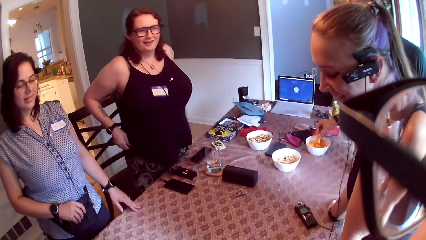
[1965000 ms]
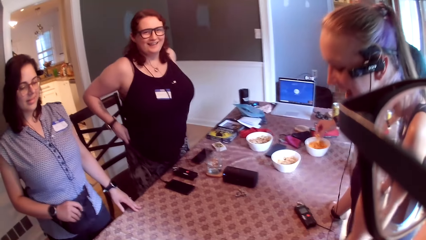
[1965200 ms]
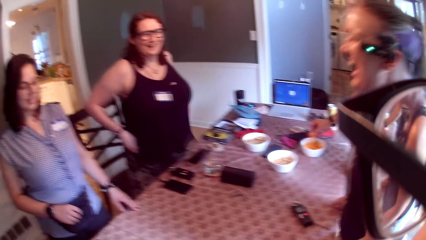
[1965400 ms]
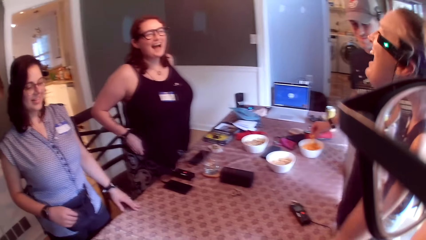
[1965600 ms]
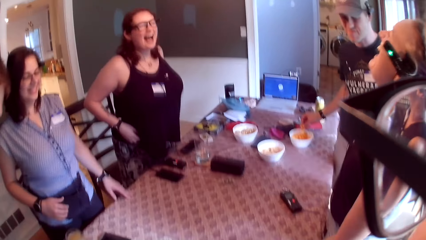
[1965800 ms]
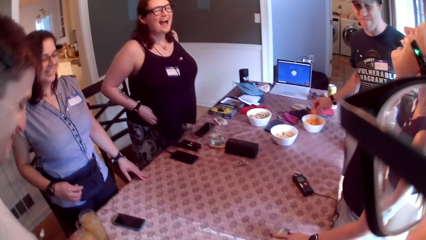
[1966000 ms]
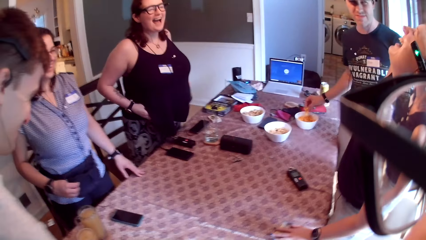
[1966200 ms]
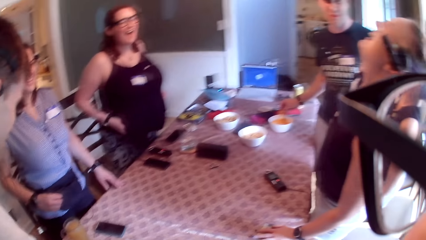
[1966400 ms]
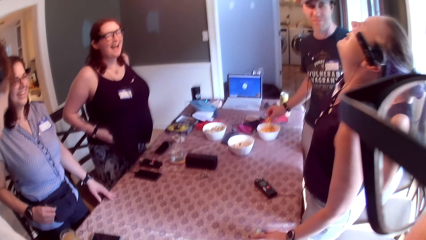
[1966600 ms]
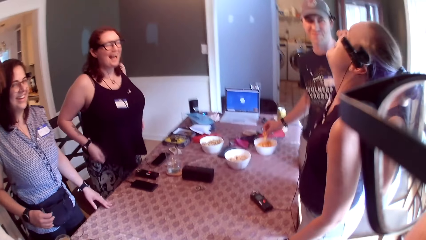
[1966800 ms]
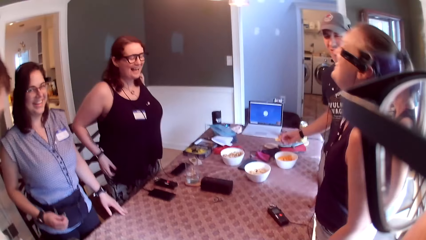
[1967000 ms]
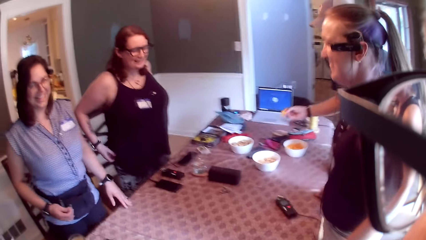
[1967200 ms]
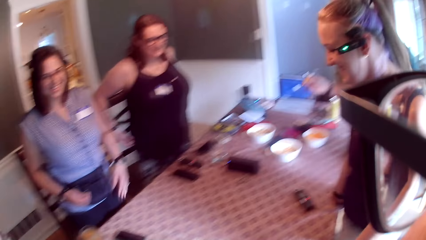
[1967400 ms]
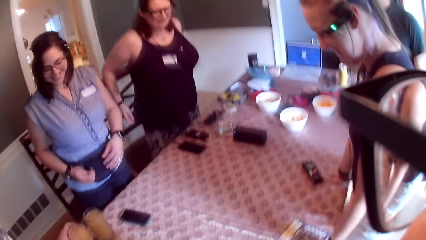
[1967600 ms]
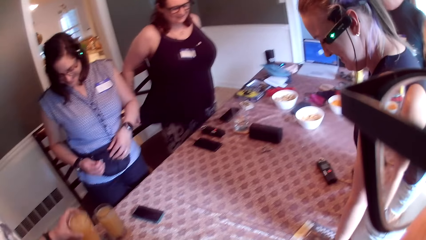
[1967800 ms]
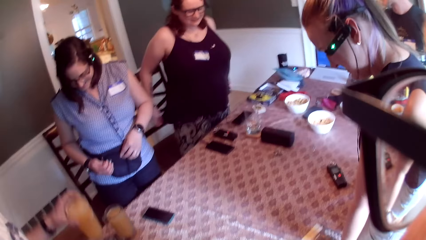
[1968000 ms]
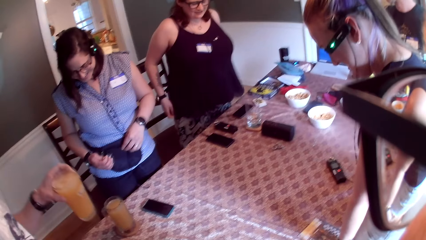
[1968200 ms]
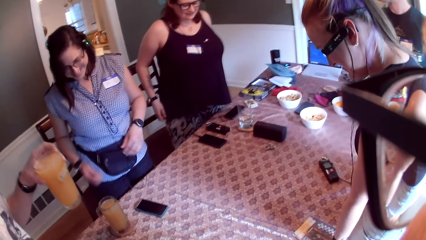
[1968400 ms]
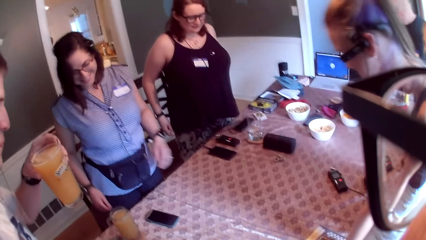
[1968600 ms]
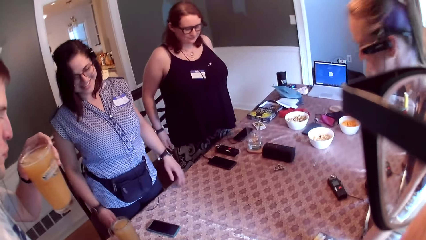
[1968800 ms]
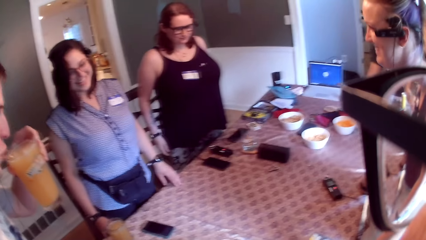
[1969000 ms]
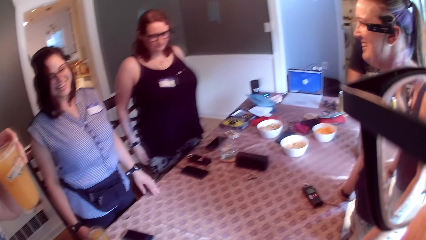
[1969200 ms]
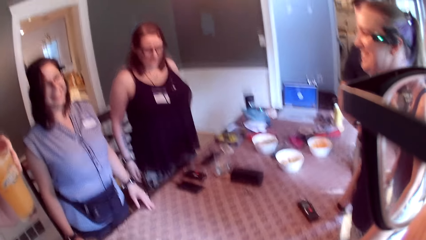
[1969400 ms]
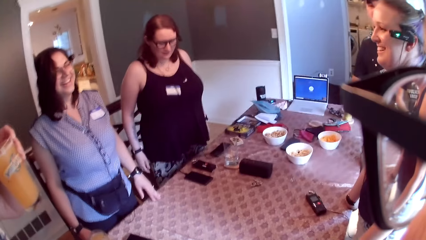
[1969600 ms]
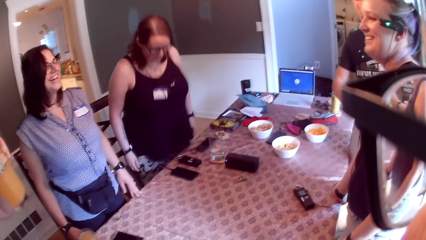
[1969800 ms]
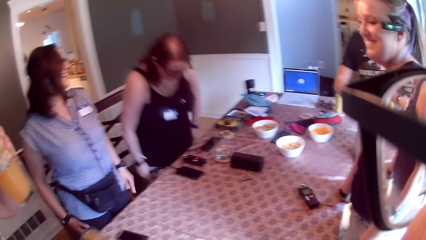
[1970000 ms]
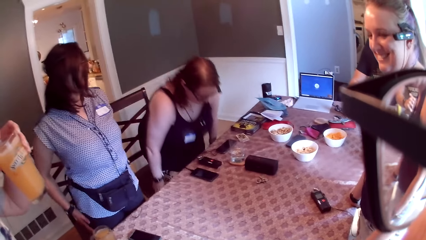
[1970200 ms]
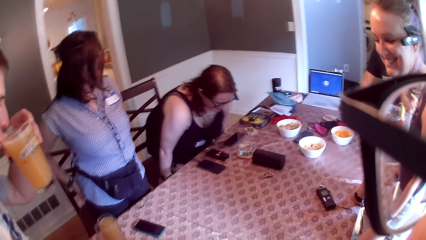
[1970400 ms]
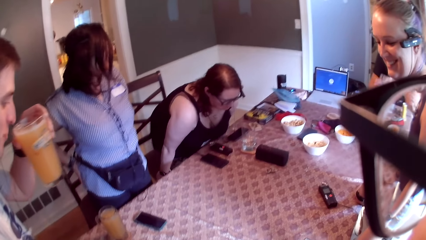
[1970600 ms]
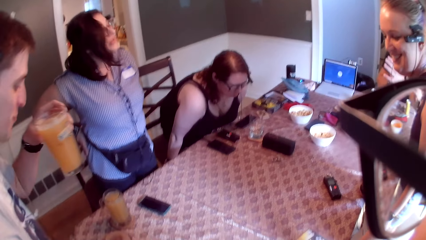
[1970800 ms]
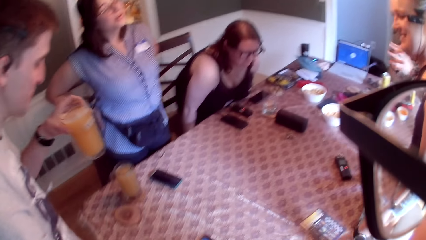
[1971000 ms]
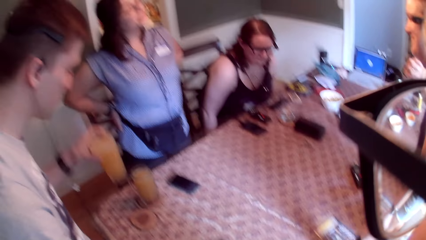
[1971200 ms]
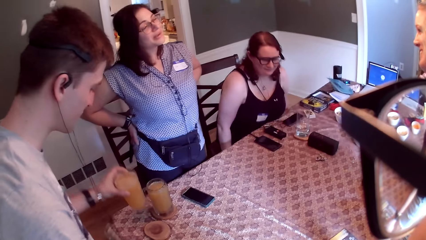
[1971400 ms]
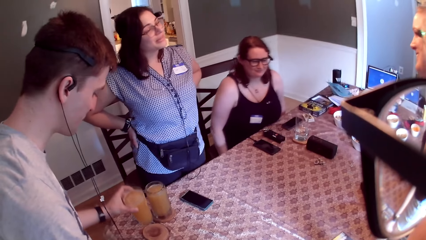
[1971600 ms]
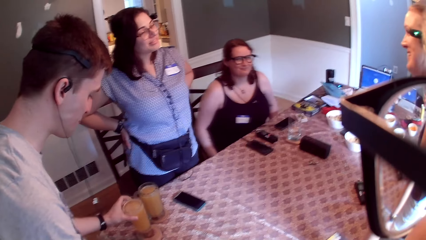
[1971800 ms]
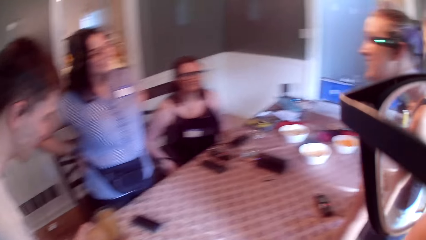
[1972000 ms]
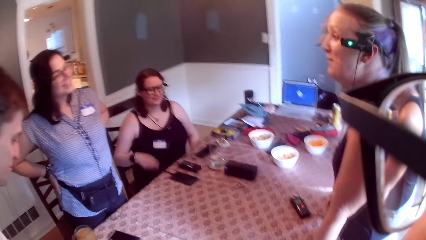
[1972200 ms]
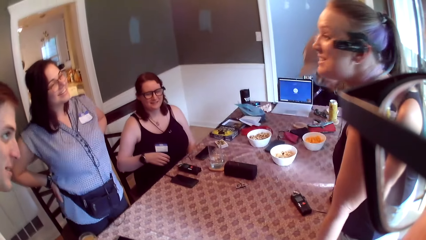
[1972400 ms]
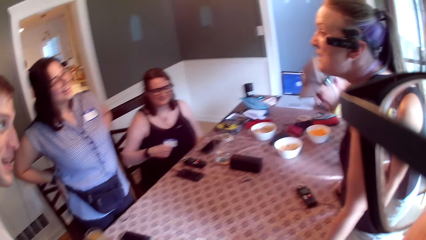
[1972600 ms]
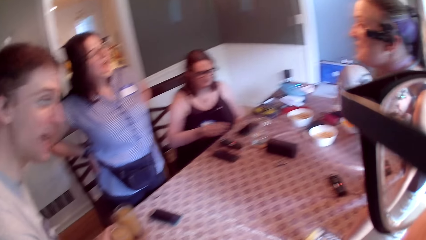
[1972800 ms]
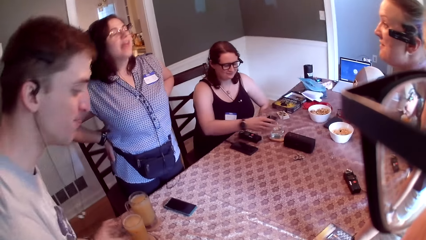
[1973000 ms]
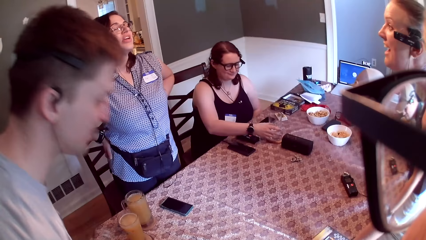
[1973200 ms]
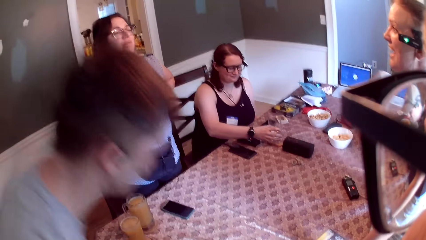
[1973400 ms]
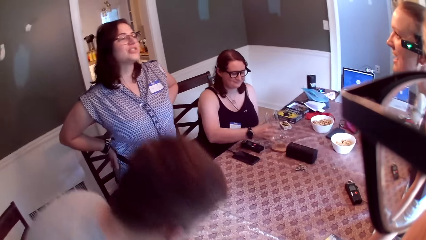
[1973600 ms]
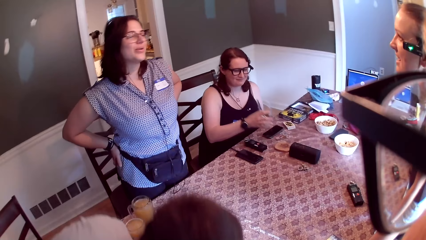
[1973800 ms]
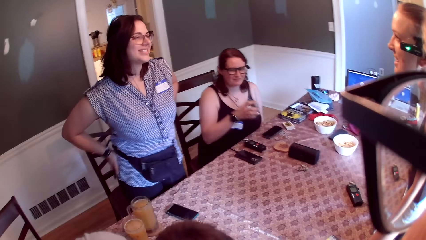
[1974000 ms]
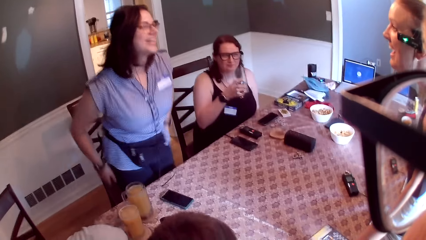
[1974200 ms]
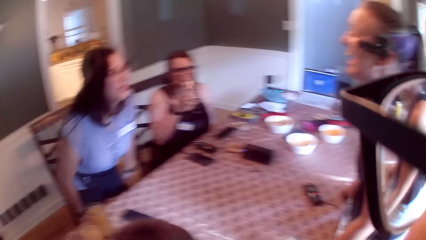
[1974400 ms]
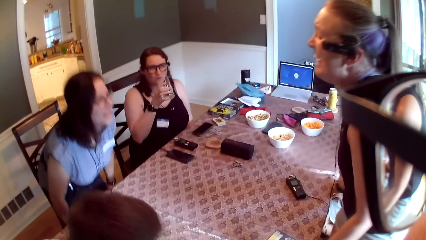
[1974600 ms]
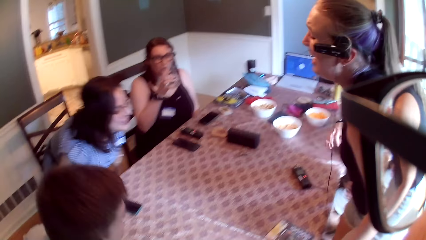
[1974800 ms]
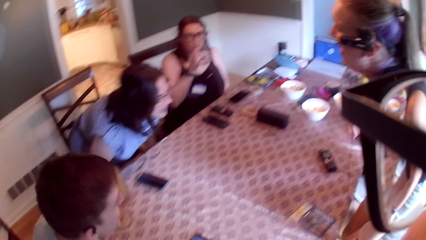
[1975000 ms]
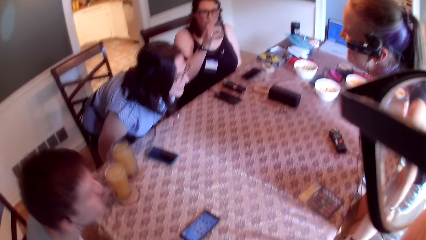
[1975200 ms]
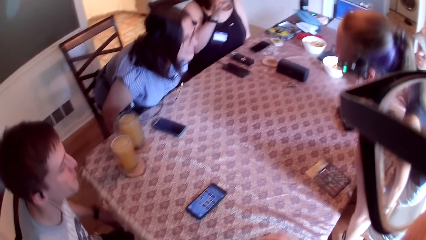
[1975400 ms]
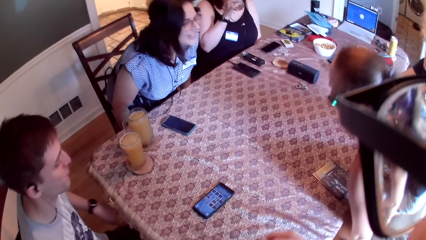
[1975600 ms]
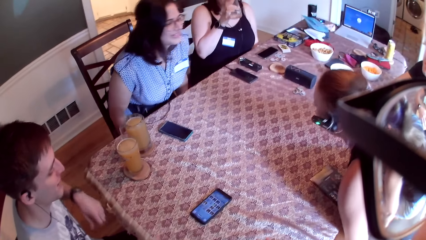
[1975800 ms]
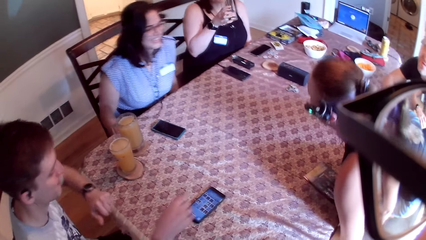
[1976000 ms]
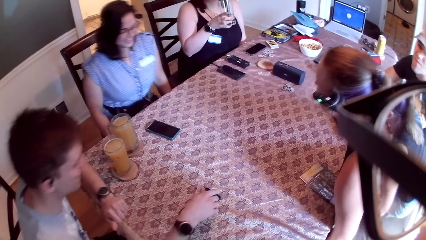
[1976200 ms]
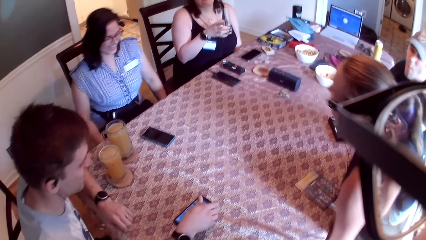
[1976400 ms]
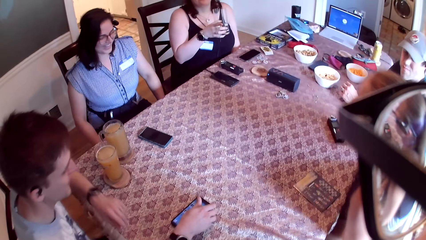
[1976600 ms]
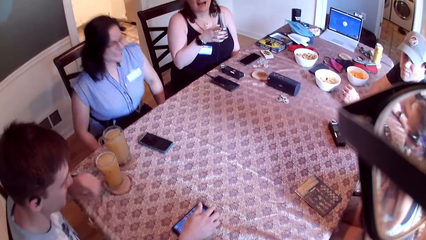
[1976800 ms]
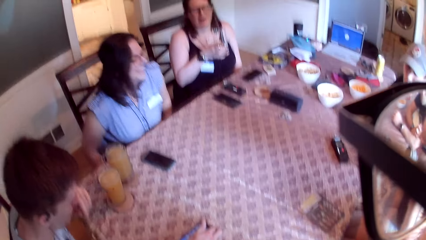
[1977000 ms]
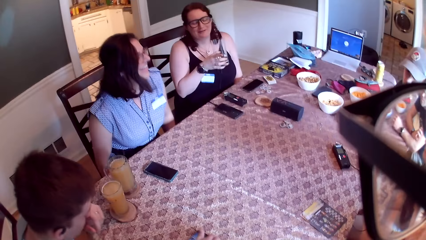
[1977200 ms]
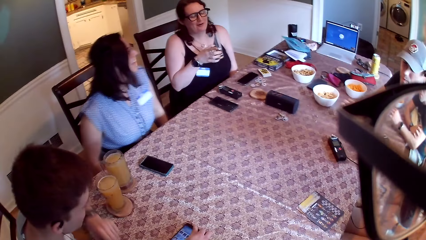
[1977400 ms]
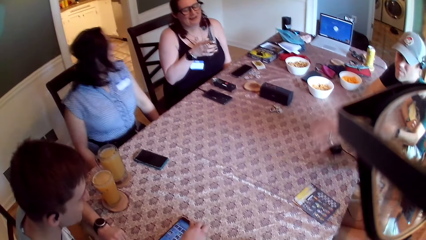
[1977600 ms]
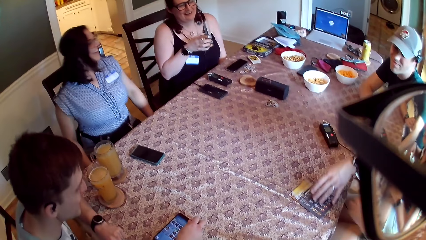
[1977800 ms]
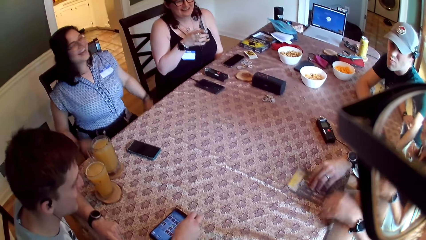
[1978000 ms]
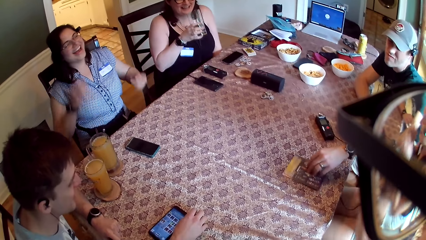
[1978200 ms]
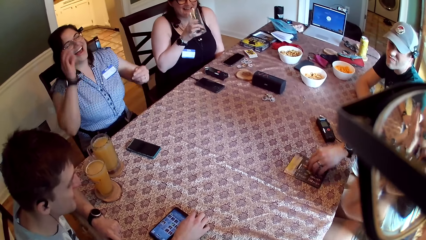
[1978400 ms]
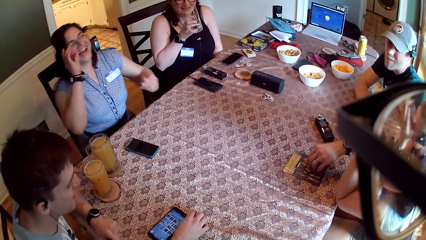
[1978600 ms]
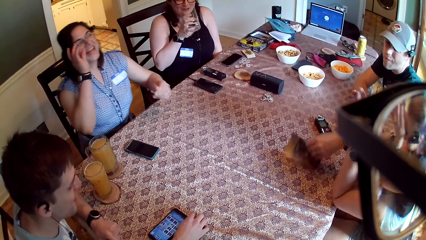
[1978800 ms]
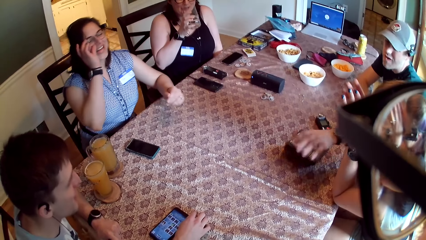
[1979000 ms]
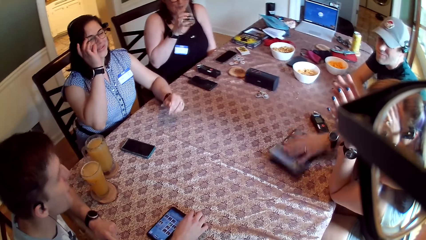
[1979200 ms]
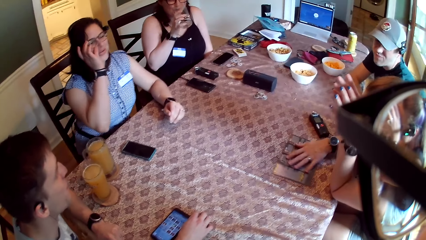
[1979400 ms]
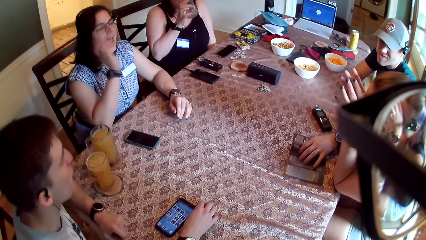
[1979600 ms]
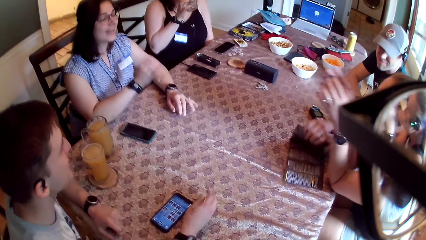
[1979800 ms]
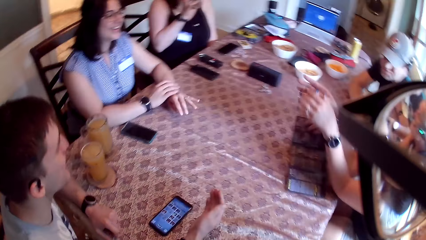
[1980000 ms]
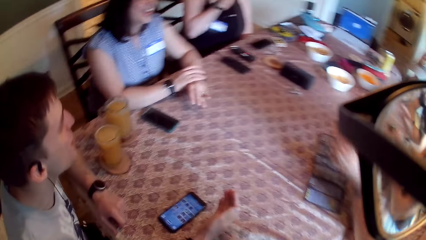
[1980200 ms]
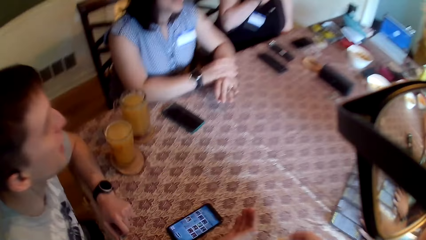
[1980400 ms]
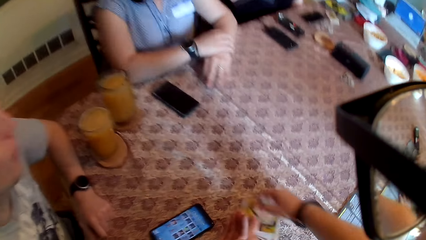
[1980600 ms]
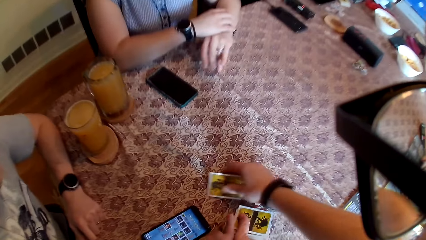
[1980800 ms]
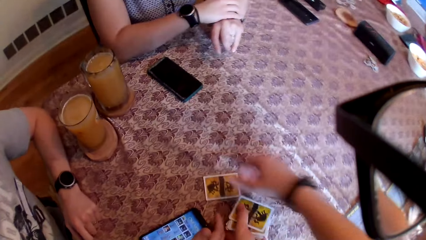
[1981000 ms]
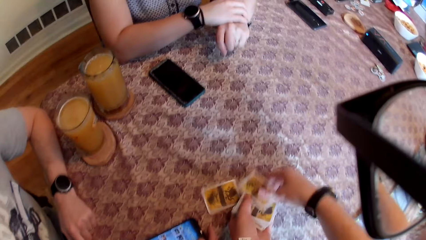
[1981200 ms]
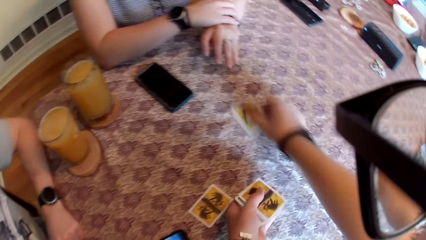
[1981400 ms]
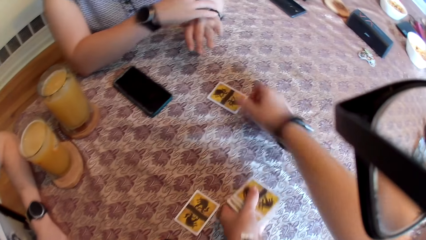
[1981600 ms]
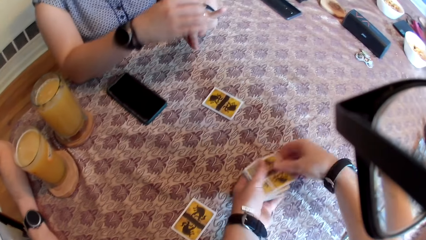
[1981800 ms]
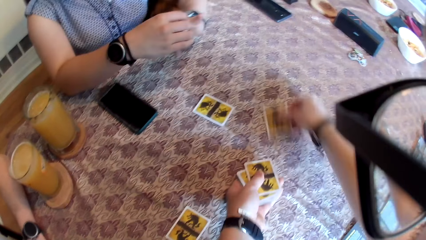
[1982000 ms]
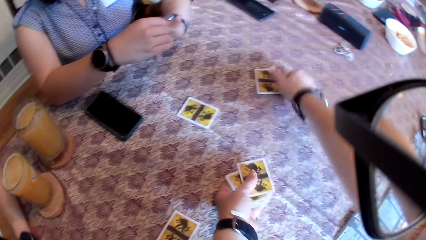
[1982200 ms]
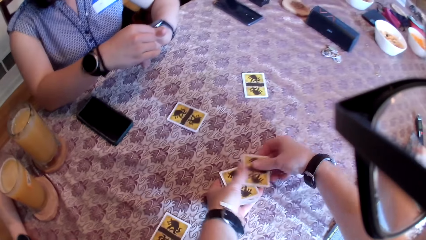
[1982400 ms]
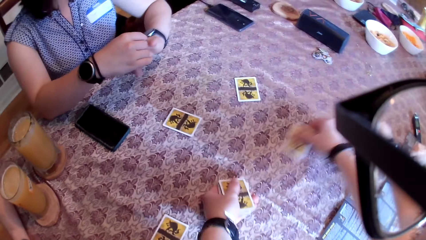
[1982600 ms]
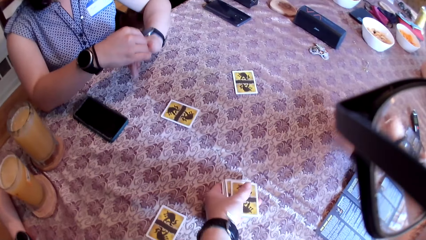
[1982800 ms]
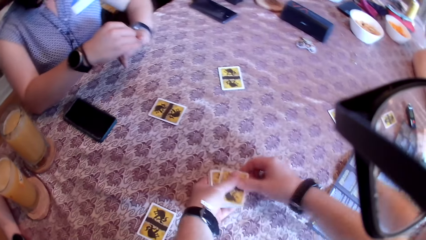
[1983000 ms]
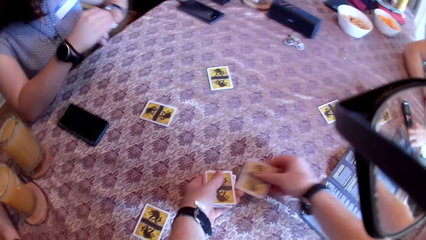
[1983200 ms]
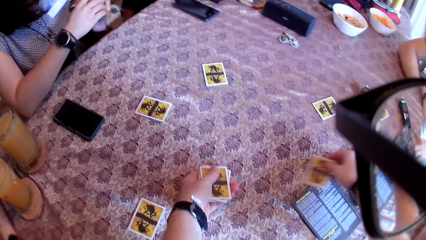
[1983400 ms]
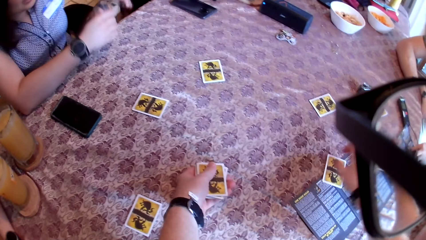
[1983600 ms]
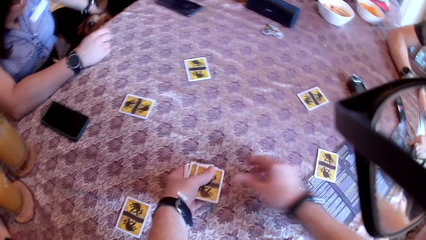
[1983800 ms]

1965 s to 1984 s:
A man picks up a cup from the table with his left hand. He drinks from the cup in his left hand. A woman pulls a chair with both hands. A person sits on the chair. The man puts the drink on the table. Persons speak to each other. The woman picks up a glass of water from a coaster on the table with her right hand. Persons sit on the chairs. The woman drinks from the glass in her right hand. Another woman pulls a chair with both hands. Another man opens a brochure with his left hand. The camera wearer arranges cards on the table with his right hand. He shuffles the cards on the table.
